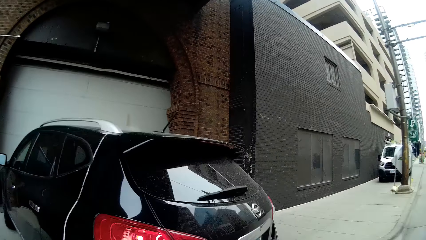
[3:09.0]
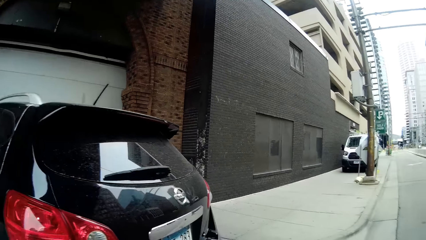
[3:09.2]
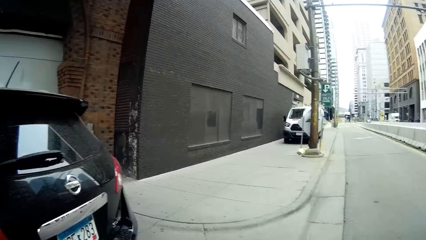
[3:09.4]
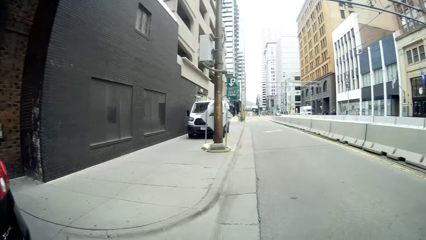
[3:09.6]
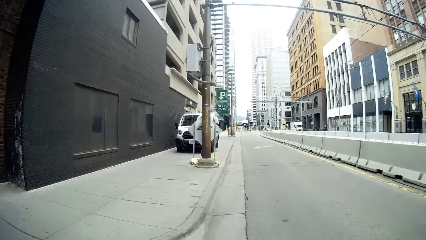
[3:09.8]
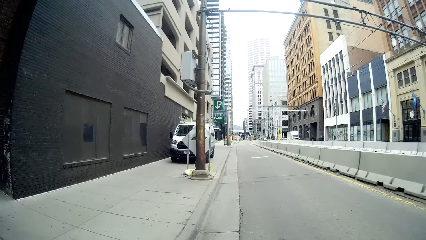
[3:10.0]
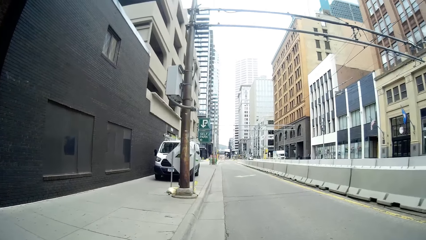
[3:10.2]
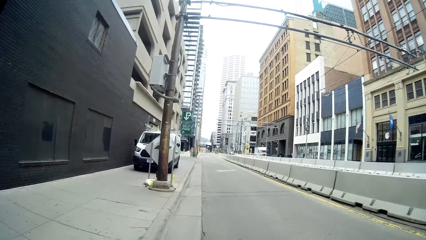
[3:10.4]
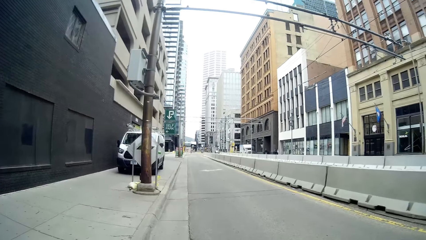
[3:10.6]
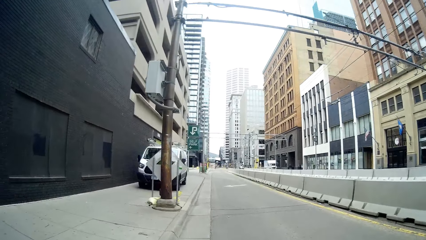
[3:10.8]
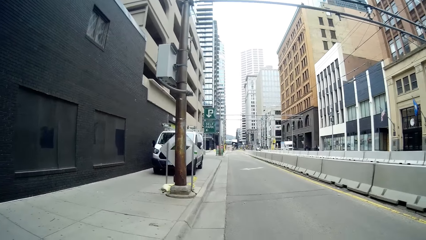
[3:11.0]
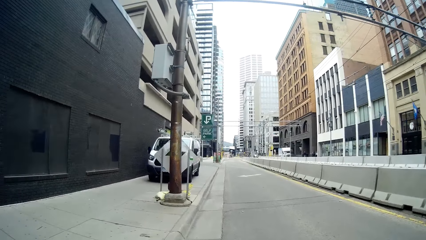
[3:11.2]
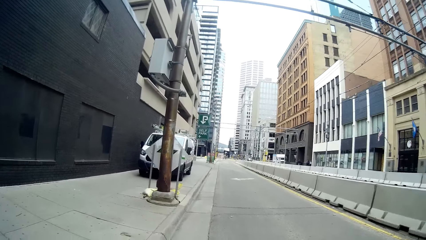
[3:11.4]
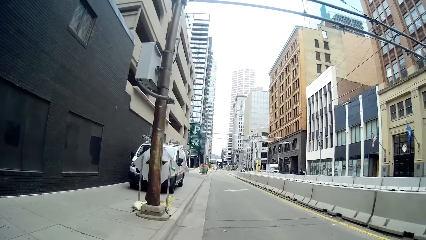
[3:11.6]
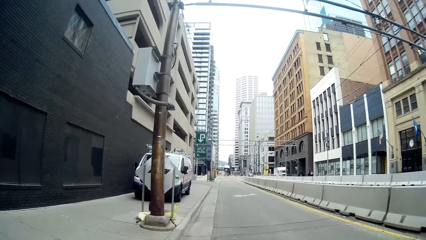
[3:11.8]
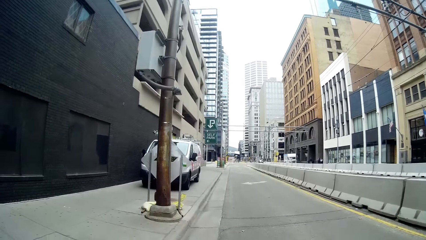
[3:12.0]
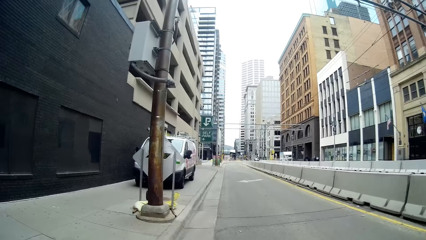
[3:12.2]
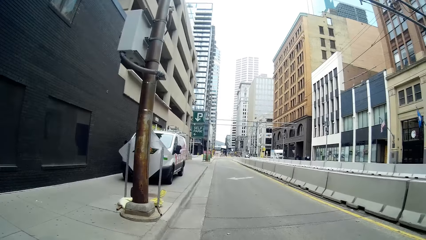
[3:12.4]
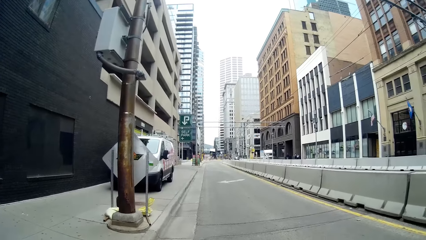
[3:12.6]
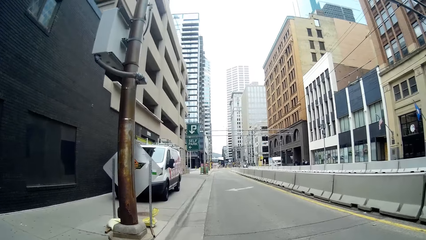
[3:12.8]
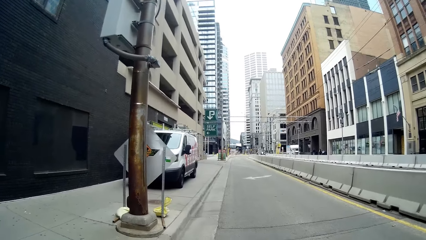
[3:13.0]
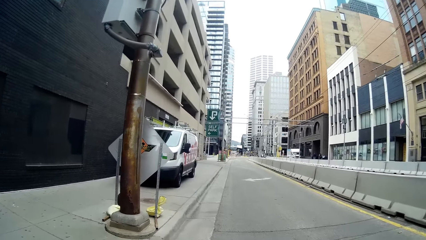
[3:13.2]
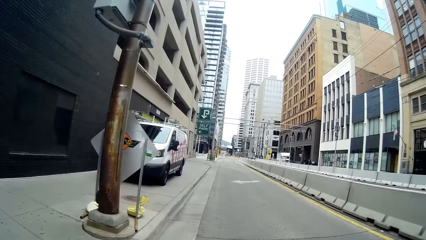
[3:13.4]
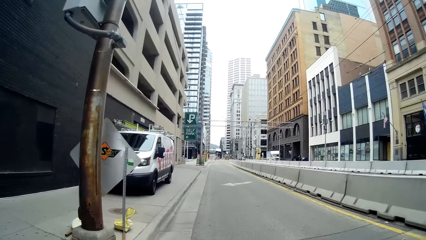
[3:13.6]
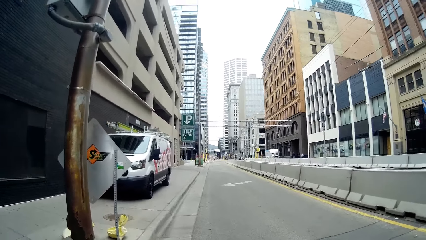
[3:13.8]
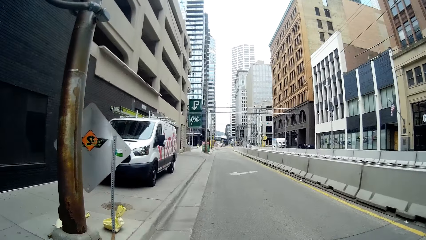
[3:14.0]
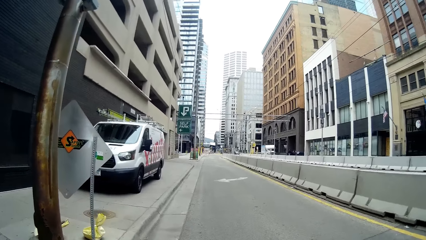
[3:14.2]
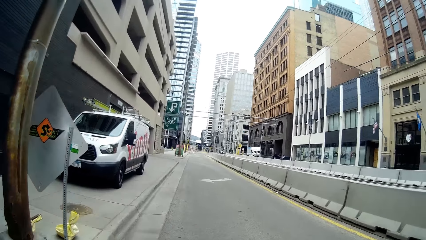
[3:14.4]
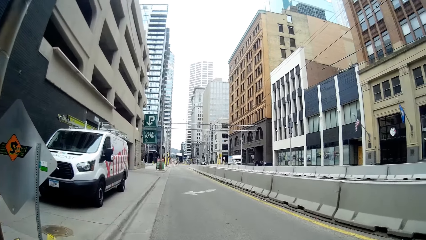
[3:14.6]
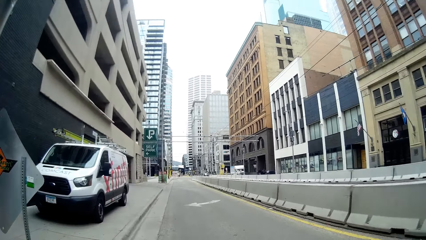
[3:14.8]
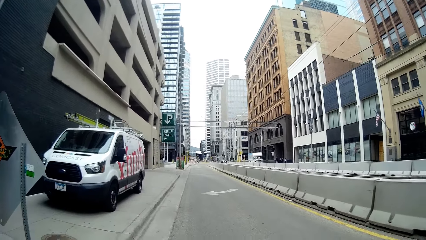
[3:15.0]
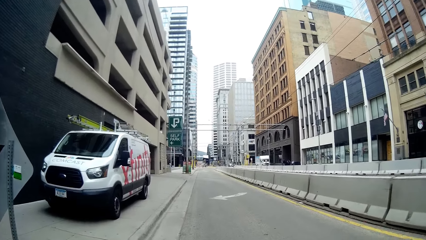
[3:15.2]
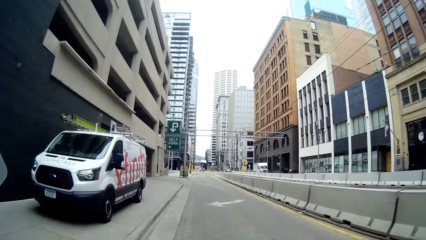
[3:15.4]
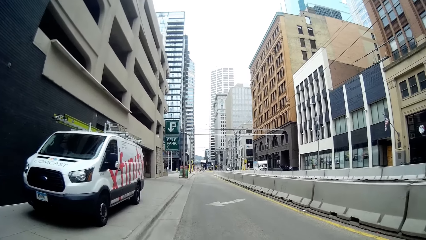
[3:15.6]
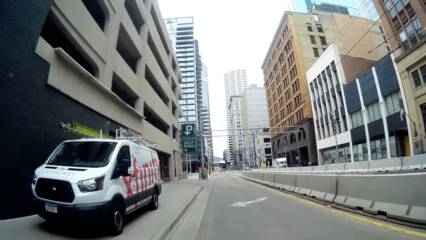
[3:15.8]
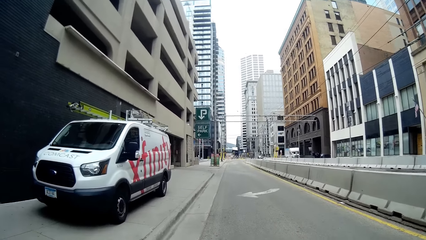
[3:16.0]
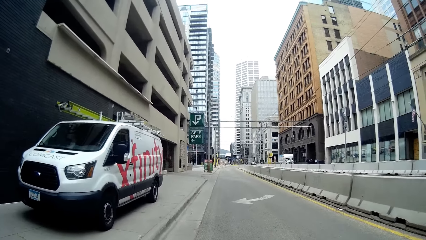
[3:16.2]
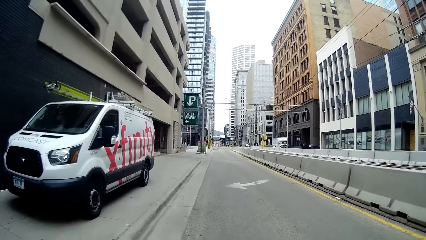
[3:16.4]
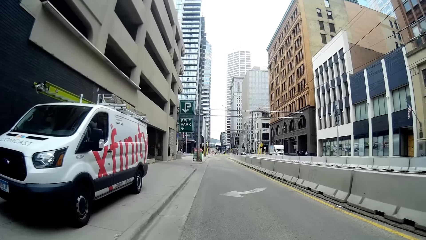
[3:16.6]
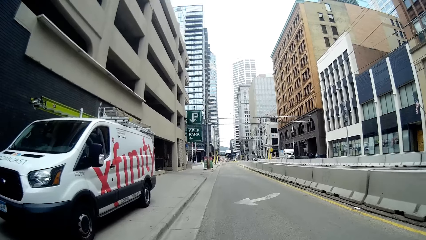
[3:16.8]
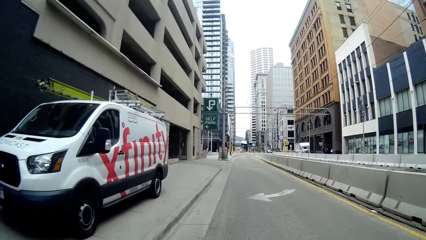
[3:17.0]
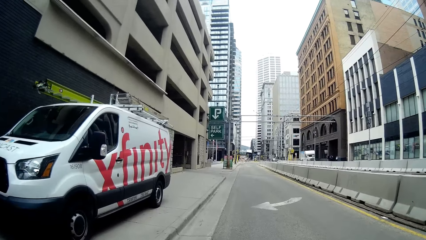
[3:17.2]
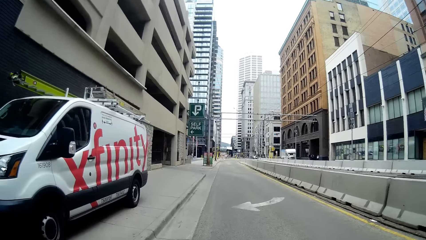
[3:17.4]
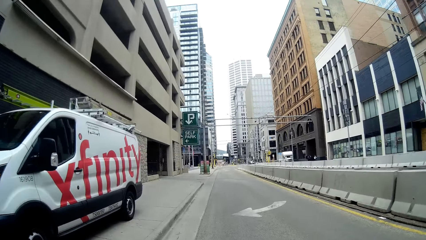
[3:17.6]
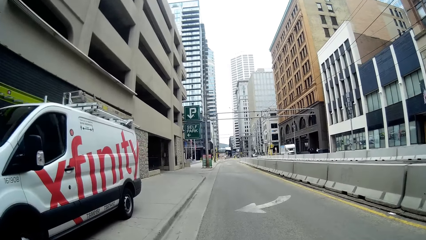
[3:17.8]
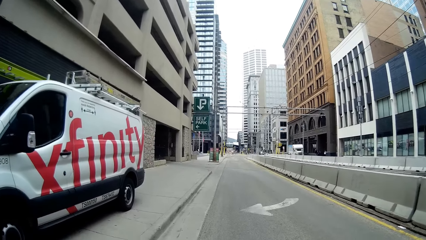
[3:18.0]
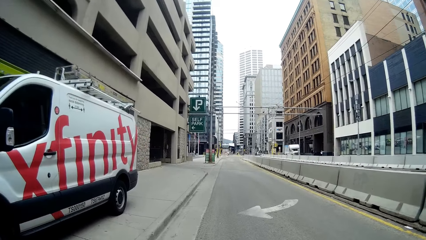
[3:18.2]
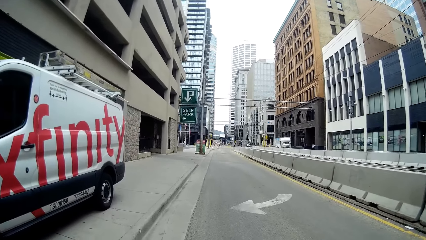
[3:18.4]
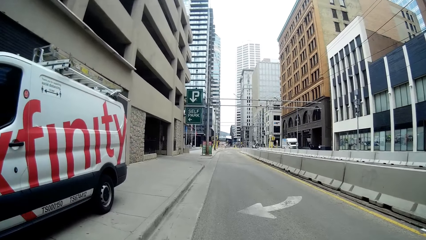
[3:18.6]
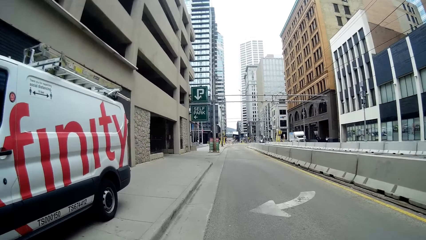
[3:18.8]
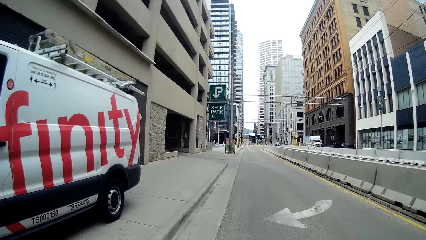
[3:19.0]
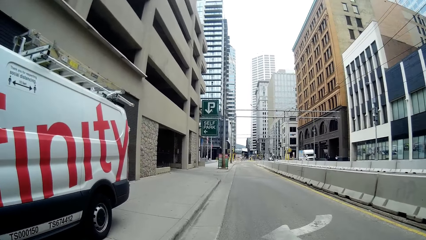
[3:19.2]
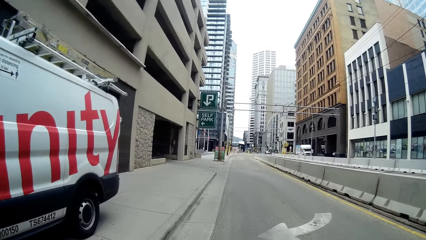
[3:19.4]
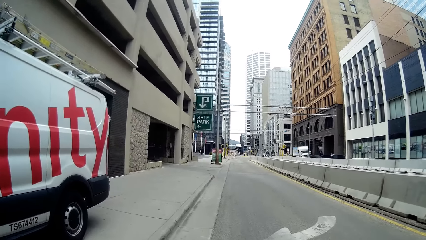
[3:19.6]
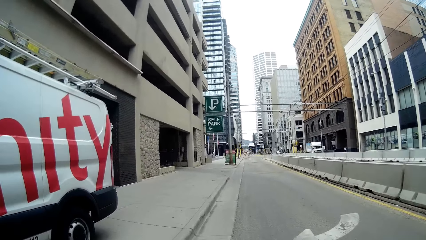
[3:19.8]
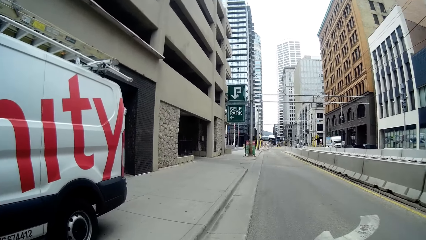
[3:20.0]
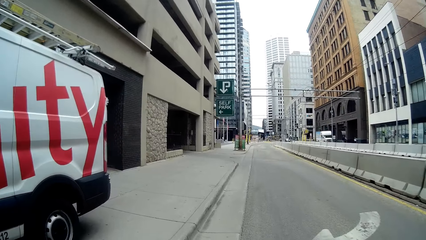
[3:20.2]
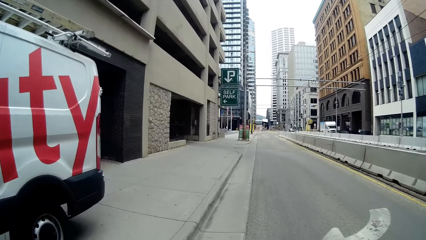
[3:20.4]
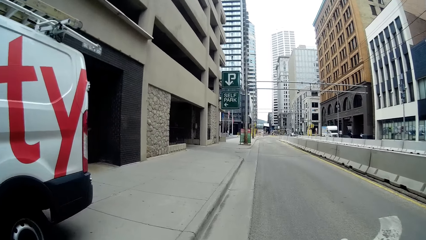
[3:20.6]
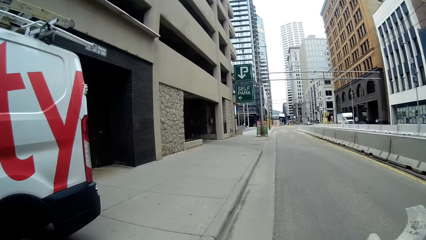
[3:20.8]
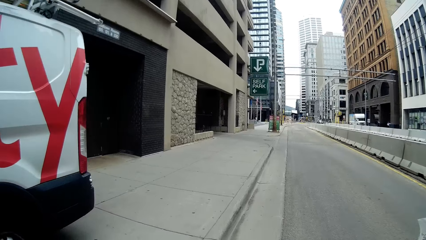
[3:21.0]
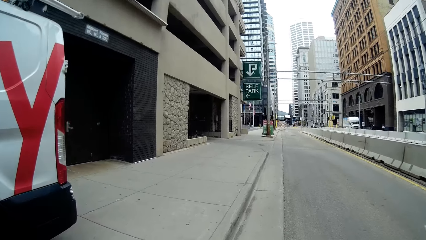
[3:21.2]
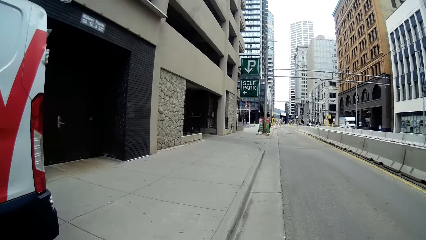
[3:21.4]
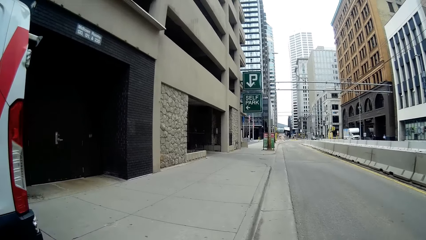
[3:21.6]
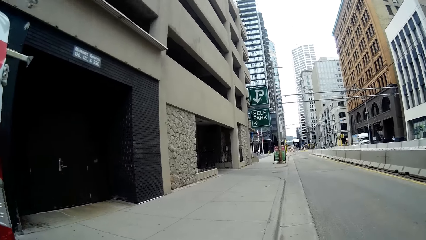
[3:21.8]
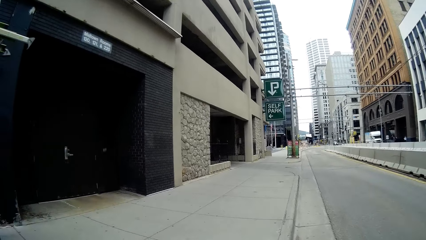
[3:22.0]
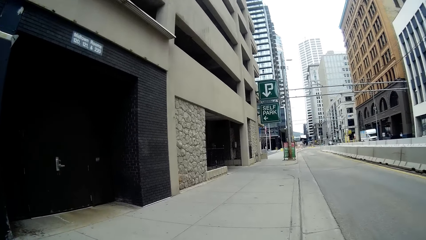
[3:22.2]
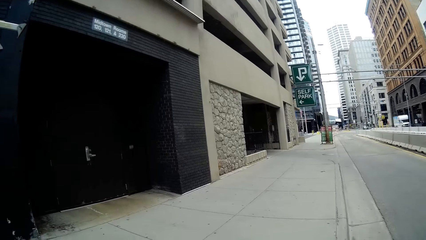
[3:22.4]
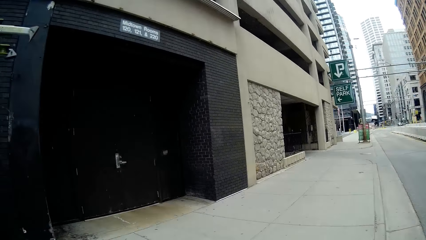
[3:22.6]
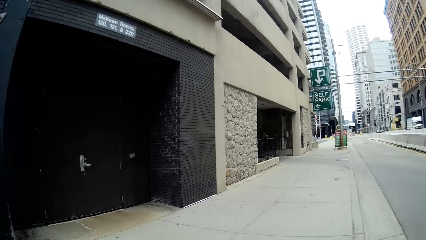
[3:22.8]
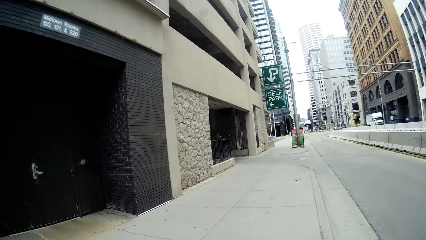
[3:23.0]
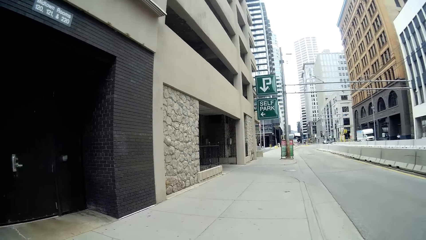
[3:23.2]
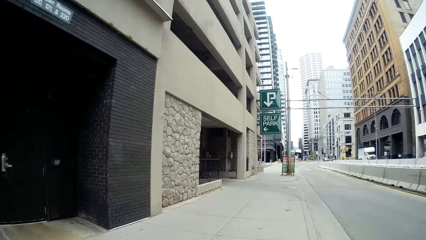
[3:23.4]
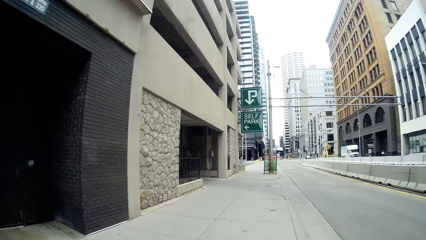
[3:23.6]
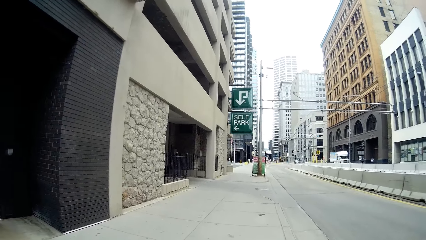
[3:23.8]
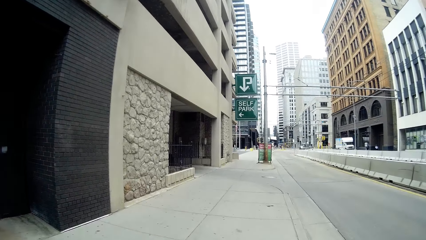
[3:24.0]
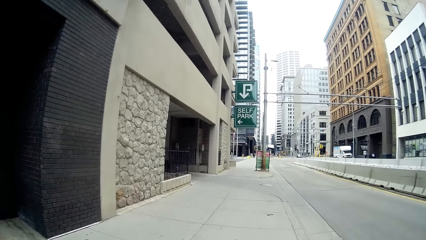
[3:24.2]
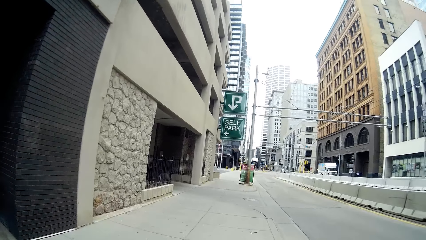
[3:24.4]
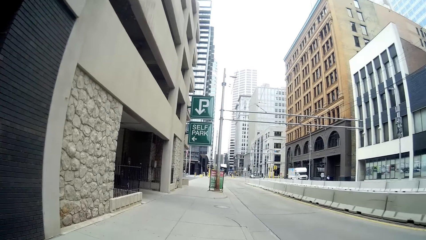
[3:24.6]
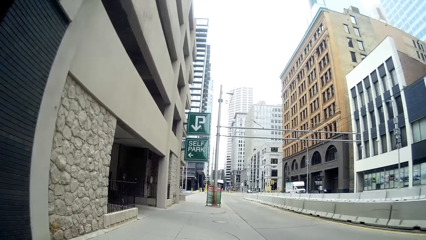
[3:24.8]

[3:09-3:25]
The camera wearer interacts with the woman. They walk on the road.
